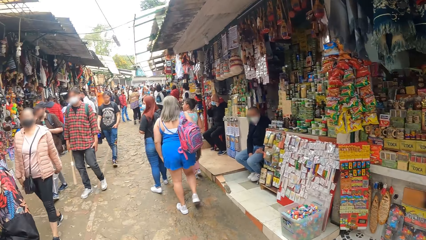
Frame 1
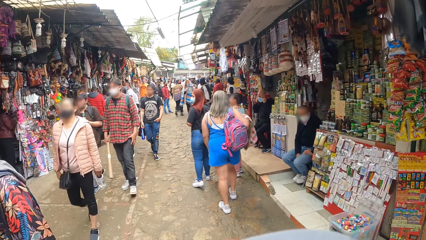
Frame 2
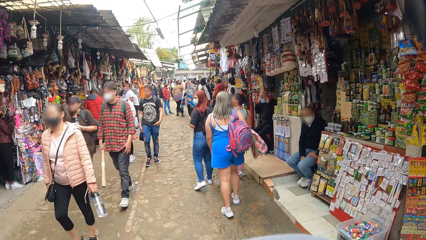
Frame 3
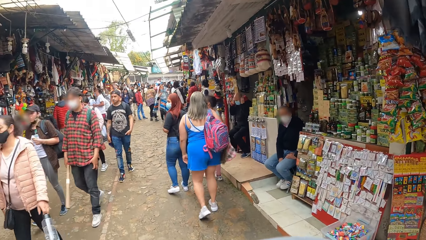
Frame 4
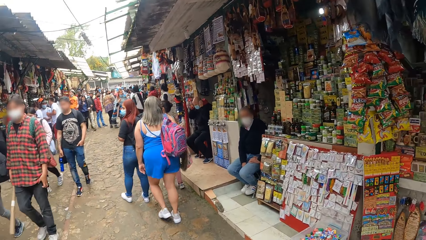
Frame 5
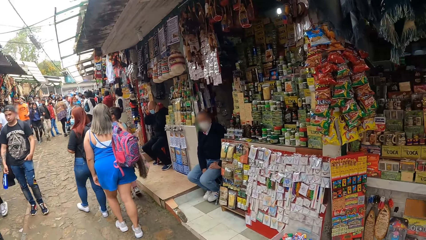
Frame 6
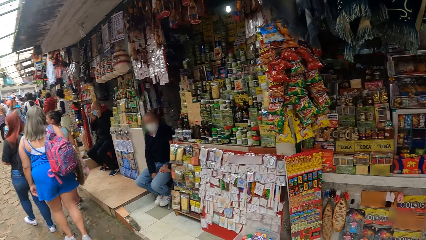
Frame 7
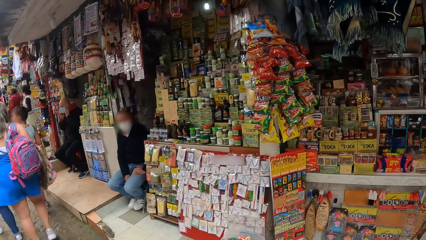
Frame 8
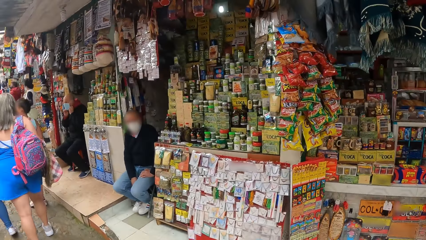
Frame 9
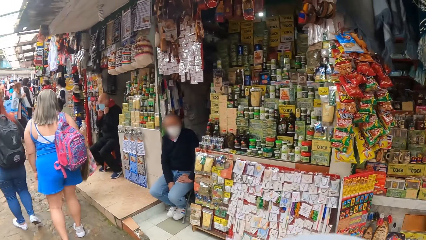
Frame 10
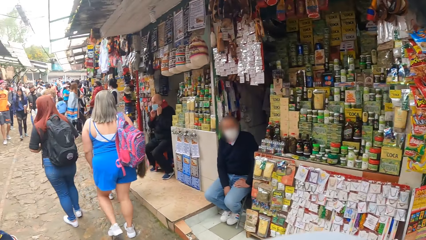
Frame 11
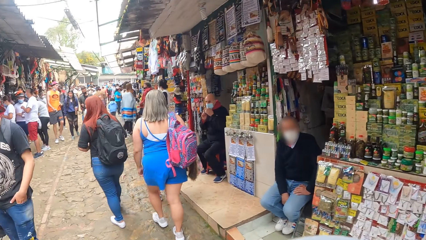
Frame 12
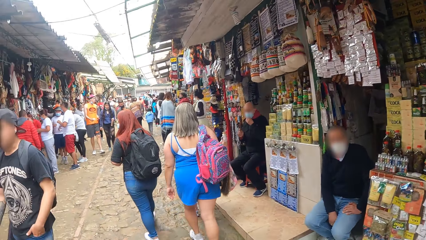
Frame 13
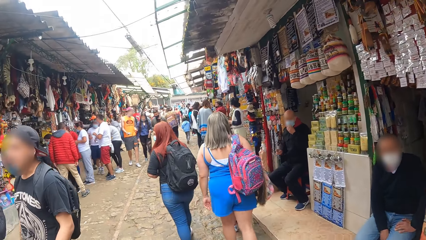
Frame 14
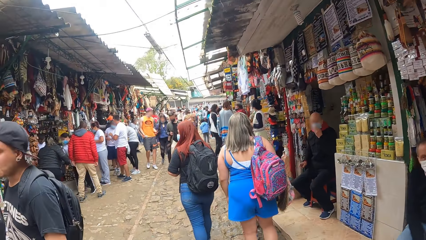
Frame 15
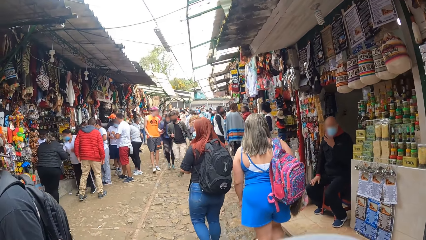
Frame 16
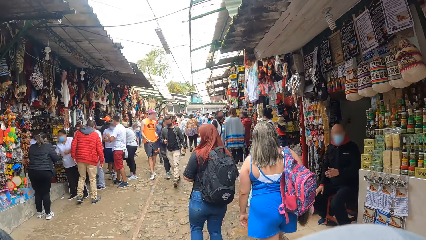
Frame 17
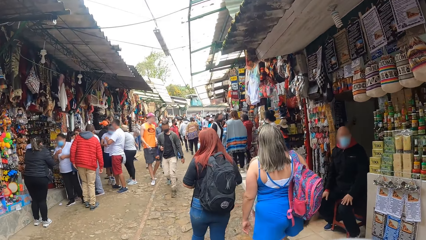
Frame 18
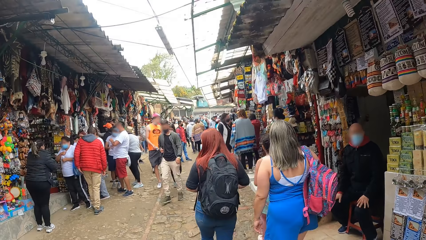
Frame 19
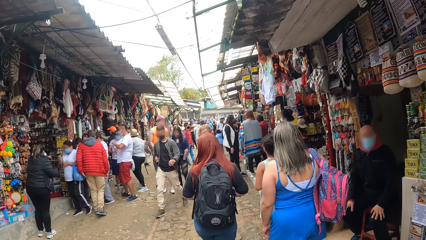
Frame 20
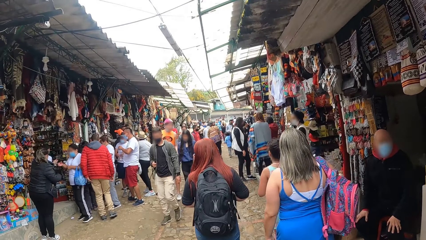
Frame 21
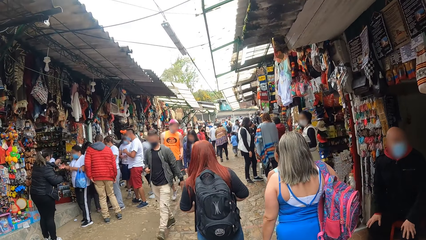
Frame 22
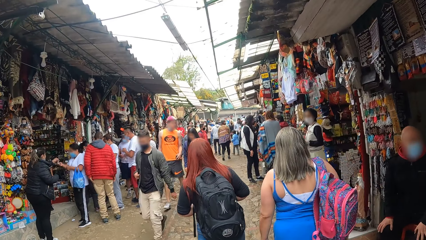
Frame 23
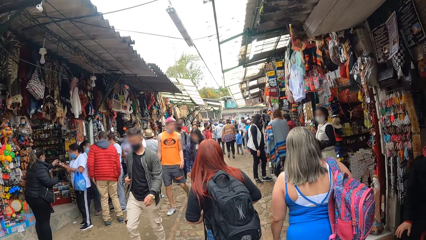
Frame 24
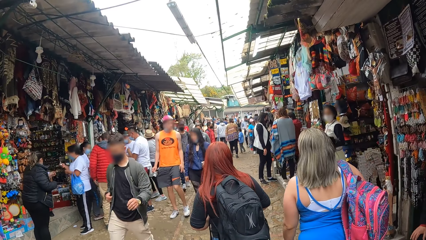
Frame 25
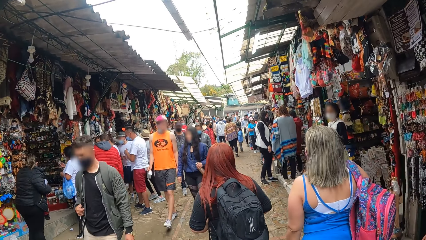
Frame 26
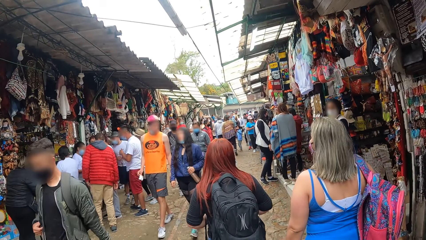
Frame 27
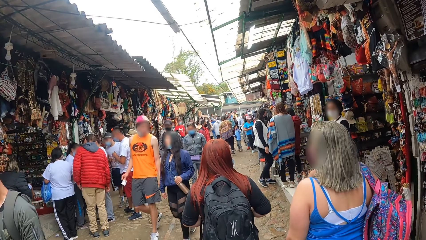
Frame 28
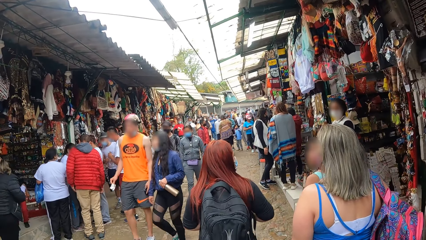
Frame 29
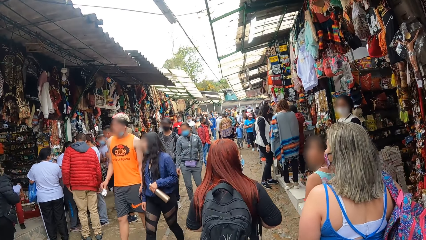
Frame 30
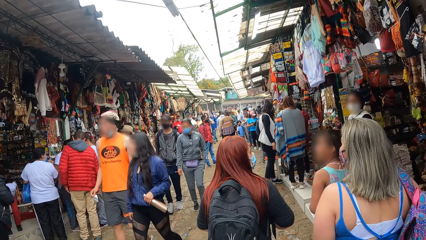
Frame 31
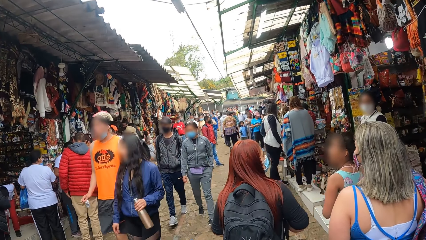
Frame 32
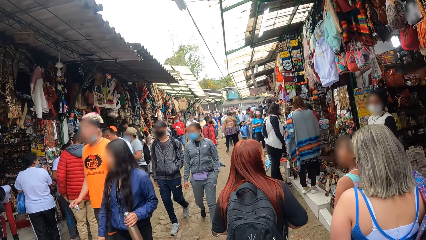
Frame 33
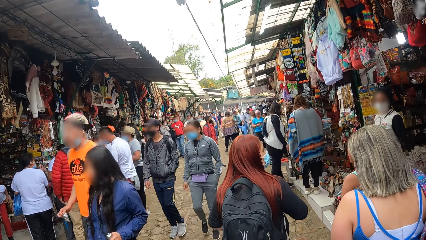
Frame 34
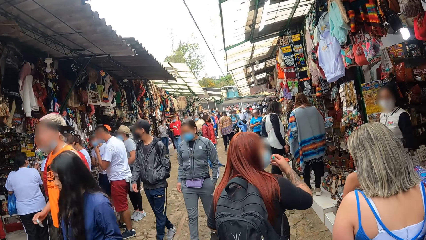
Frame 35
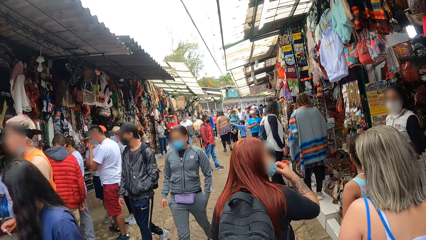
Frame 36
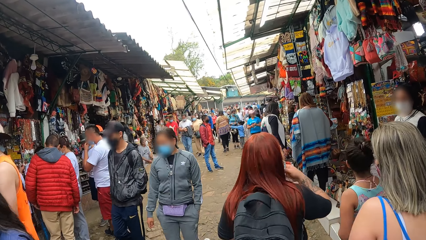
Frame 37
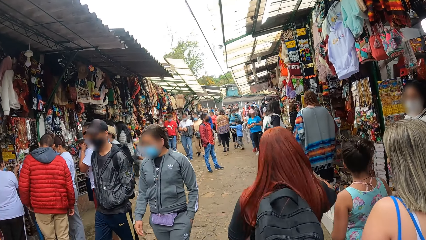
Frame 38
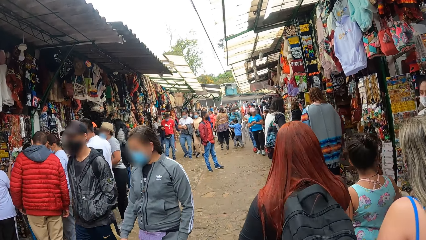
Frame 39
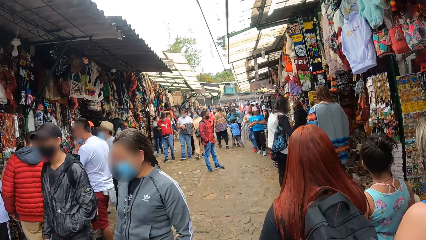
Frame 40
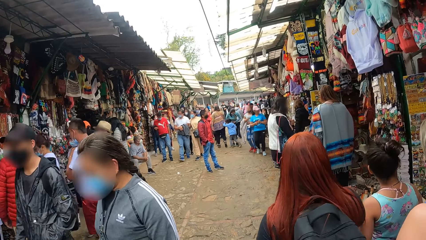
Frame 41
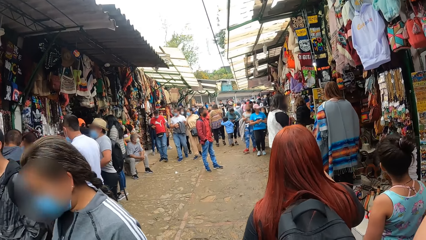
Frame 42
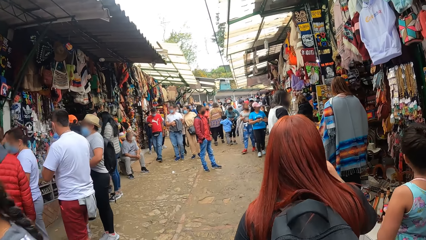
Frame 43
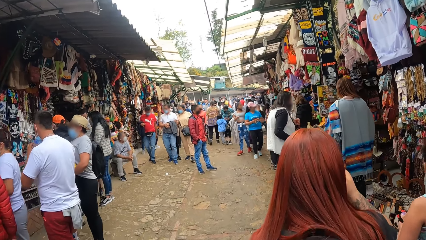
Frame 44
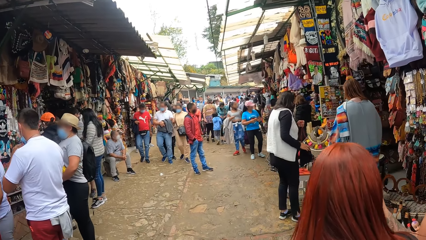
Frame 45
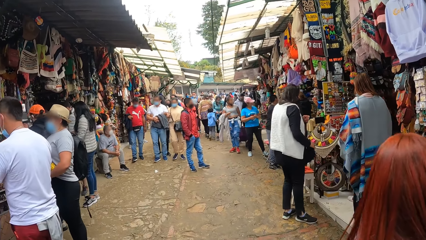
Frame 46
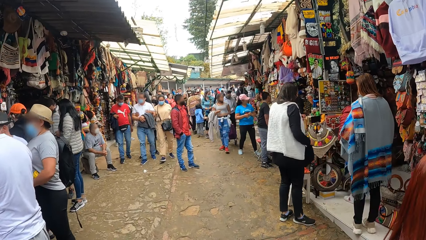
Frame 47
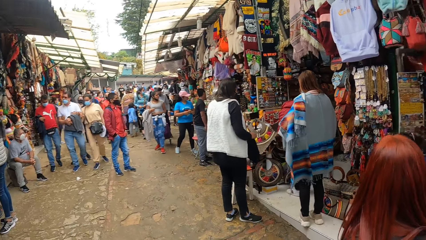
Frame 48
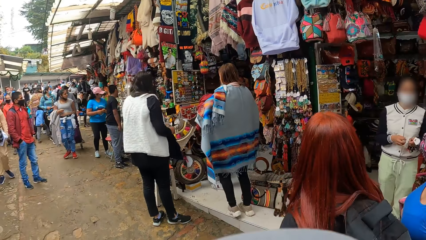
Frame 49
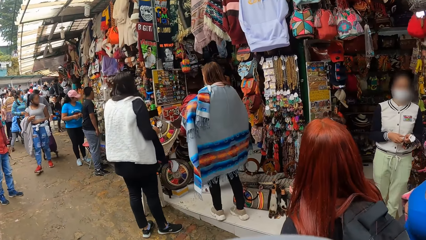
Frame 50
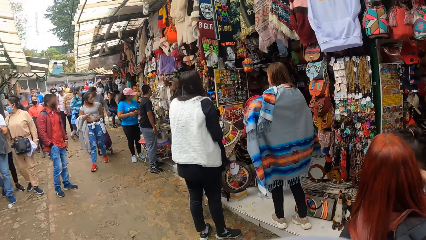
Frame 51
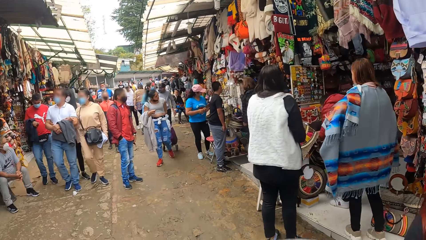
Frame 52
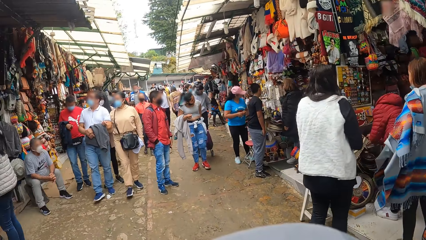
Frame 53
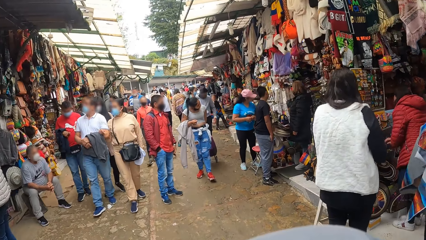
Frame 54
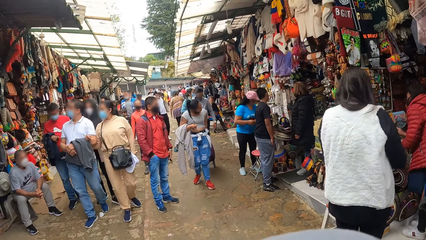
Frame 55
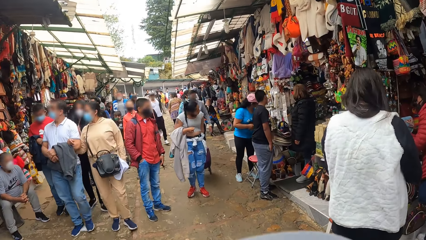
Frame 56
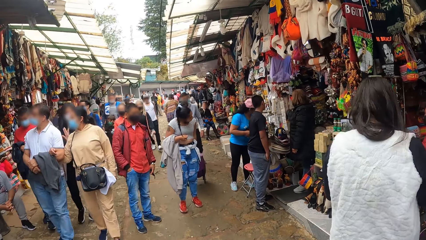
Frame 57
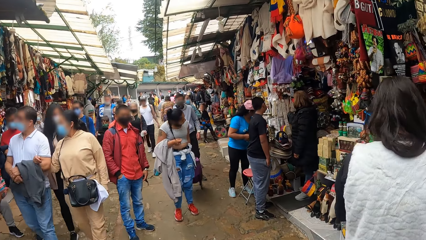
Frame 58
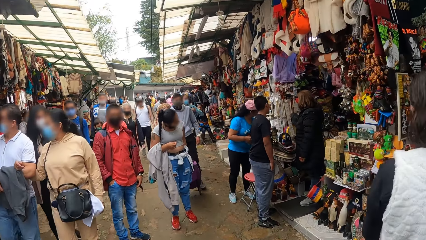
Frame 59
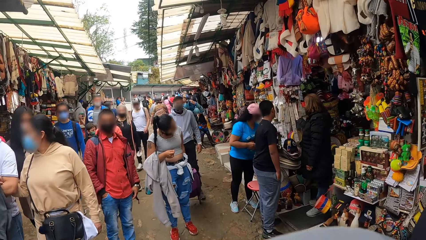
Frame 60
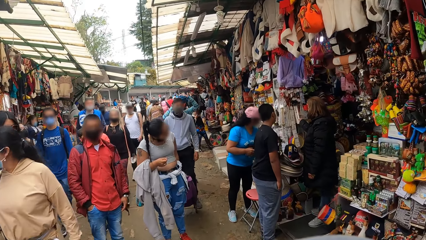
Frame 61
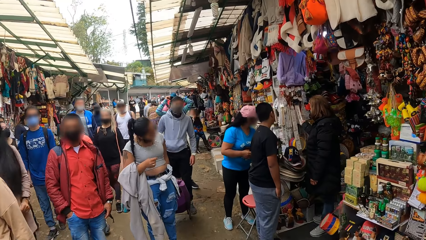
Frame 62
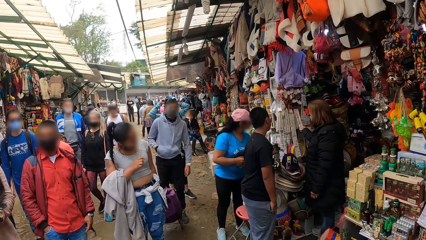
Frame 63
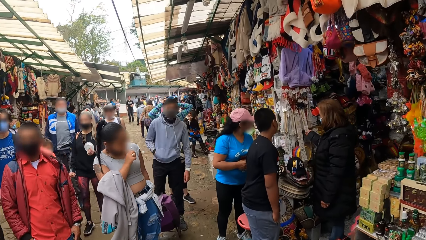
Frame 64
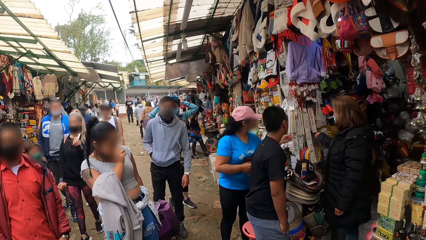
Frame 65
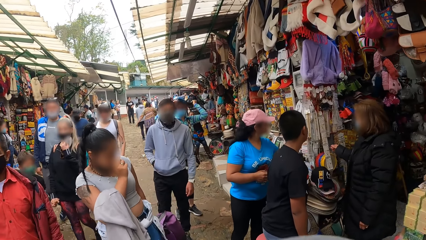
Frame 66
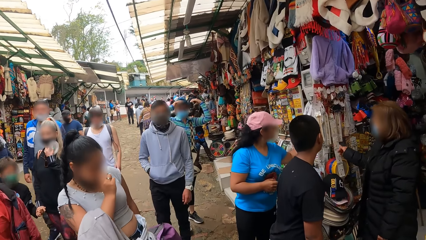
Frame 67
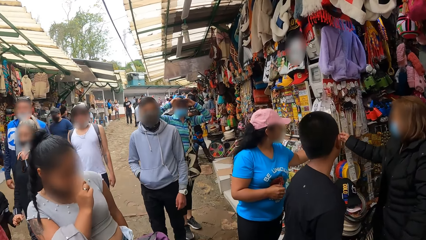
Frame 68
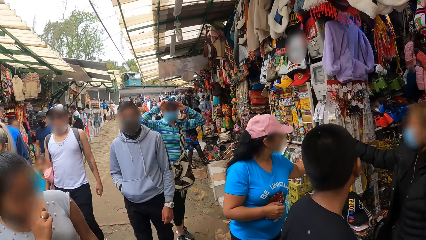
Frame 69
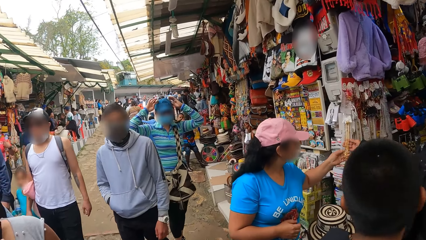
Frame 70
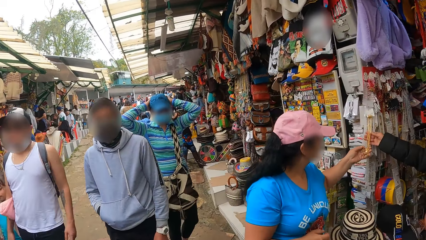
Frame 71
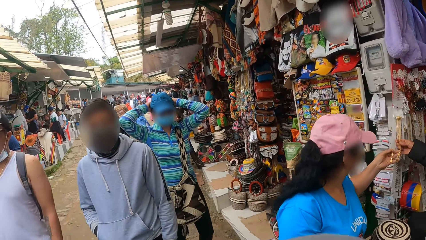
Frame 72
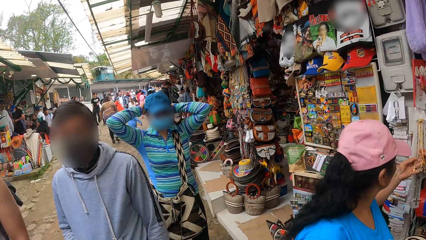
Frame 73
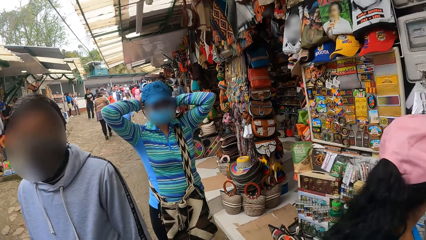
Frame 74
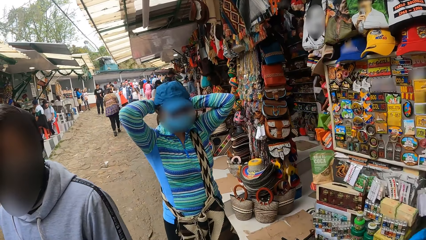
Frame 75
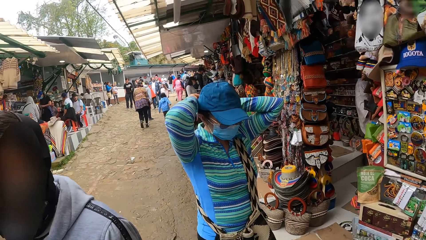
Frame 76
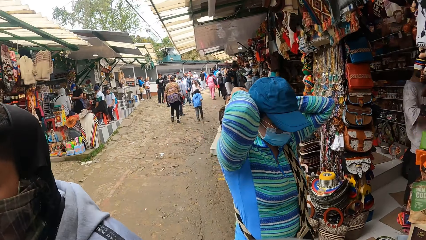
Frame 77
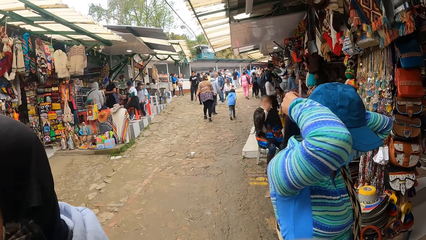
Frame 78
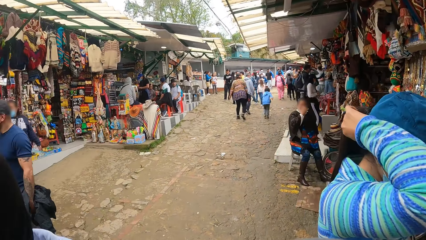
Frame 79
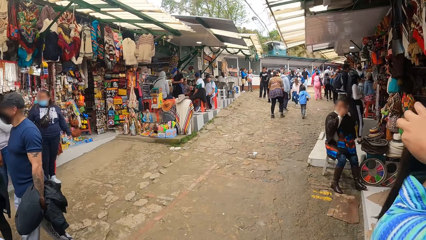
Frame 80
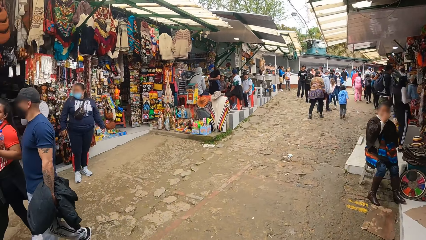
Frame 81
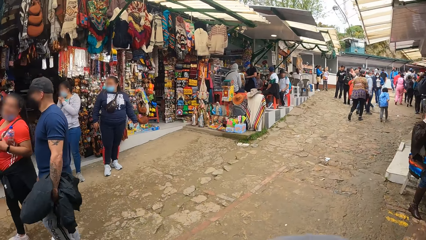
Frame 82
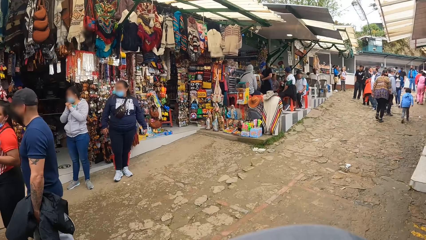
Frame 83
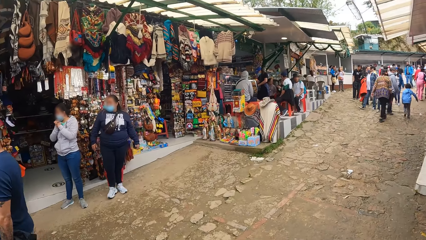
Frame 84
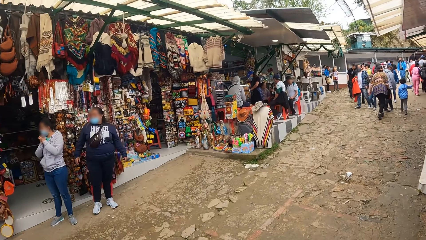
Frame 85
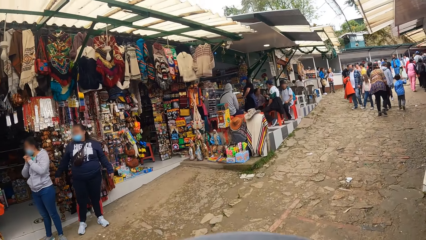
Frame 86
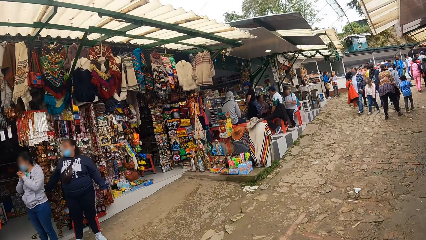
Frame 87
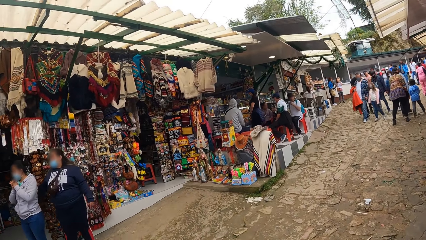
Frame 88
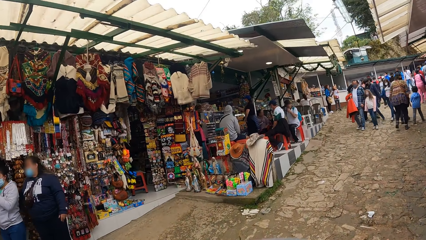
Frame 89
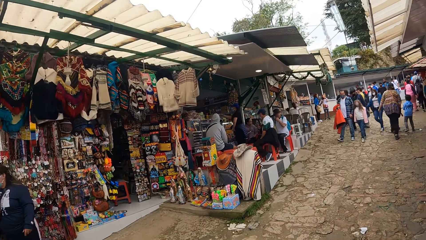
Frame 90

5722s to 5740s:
The camera wearer walks on the market. They walk in the market. Two people walk ahead of the camera wearer. Another person touches the mask. The camera wearer walks on the market. Another person puts on a cap and adjusts the cap. The camera wearer walks in the market.
